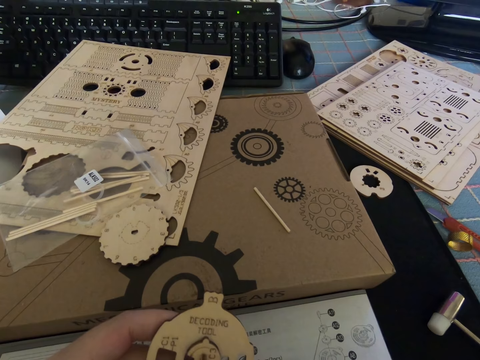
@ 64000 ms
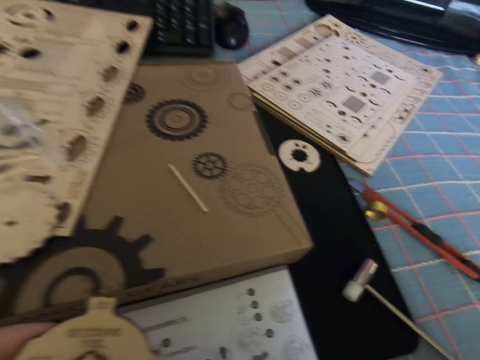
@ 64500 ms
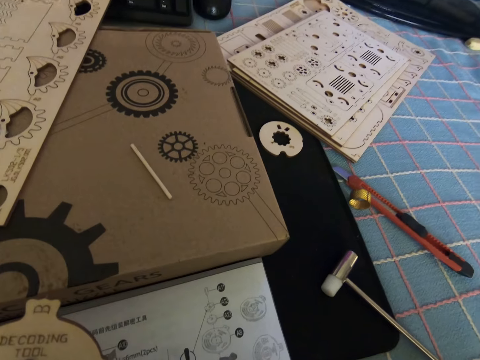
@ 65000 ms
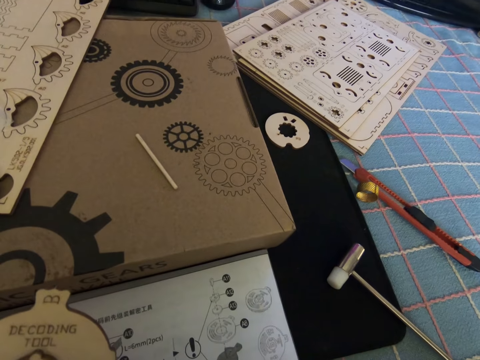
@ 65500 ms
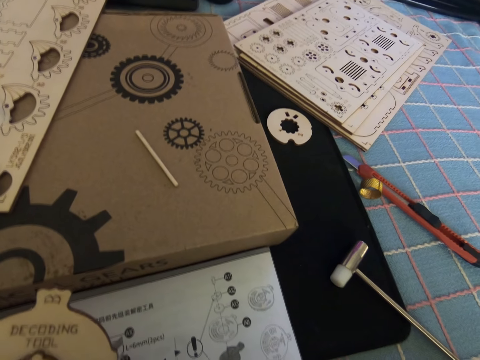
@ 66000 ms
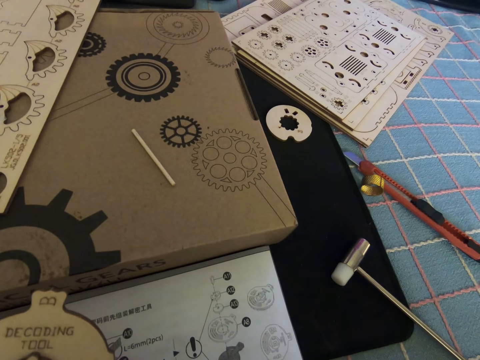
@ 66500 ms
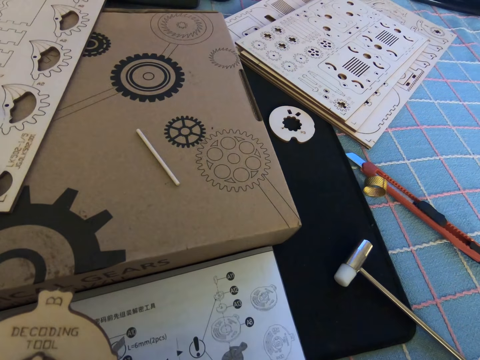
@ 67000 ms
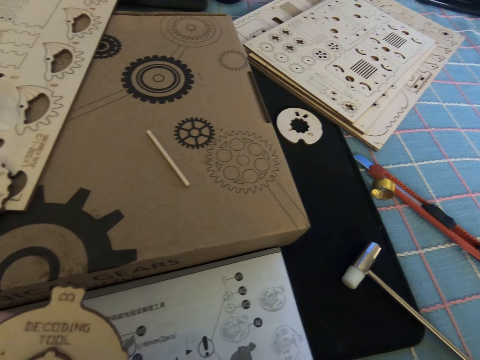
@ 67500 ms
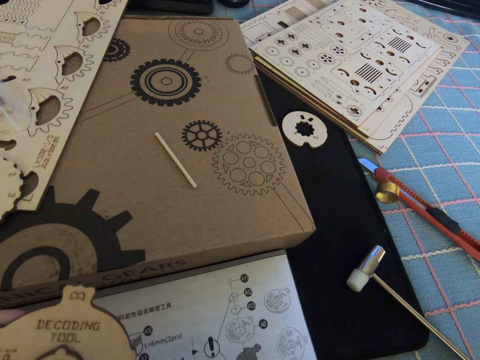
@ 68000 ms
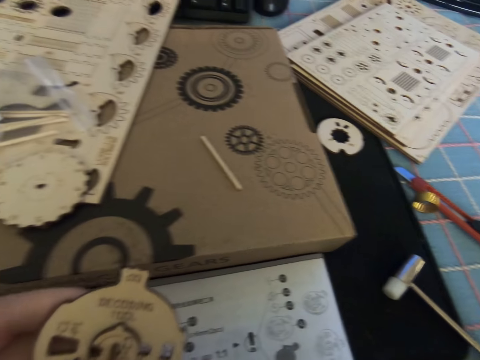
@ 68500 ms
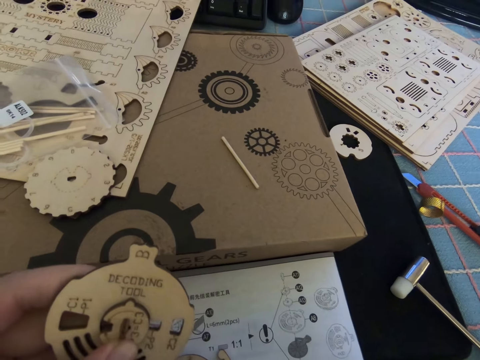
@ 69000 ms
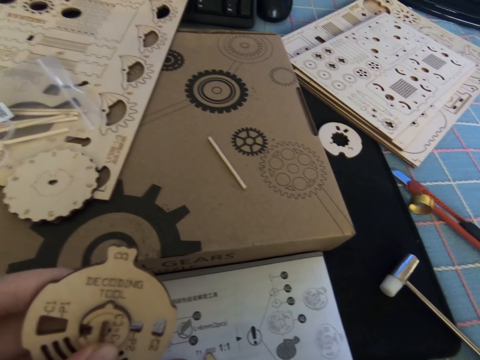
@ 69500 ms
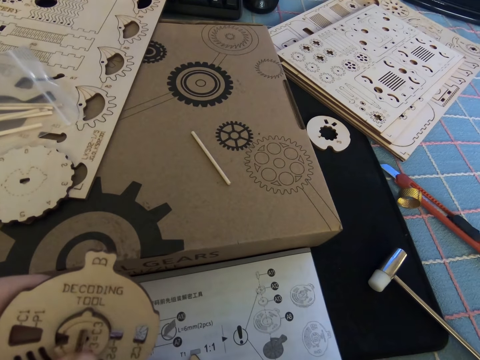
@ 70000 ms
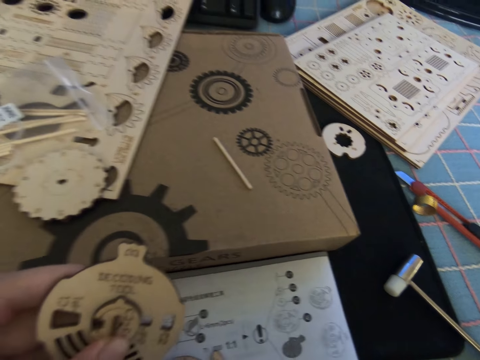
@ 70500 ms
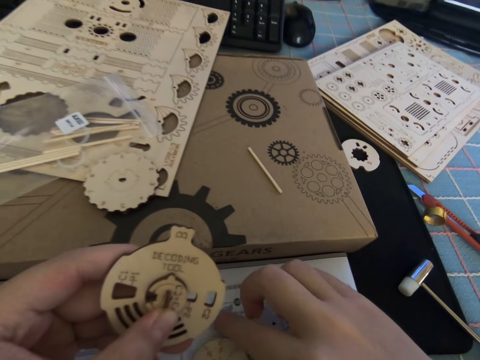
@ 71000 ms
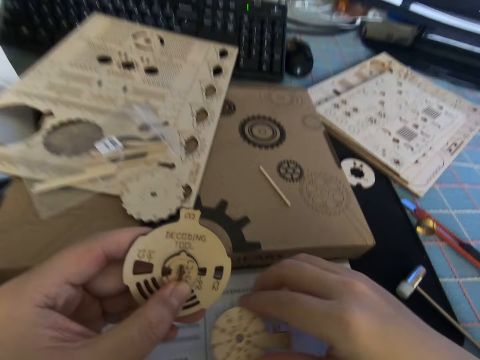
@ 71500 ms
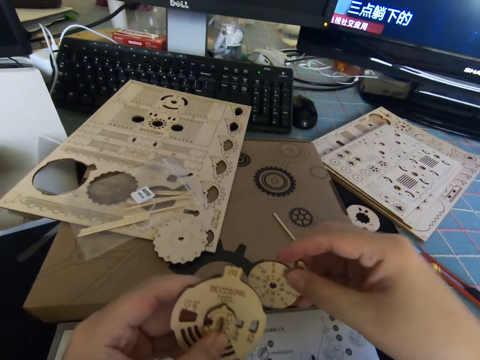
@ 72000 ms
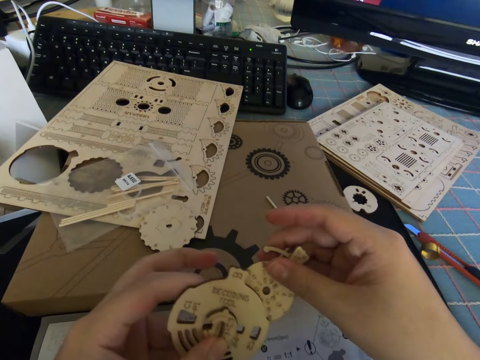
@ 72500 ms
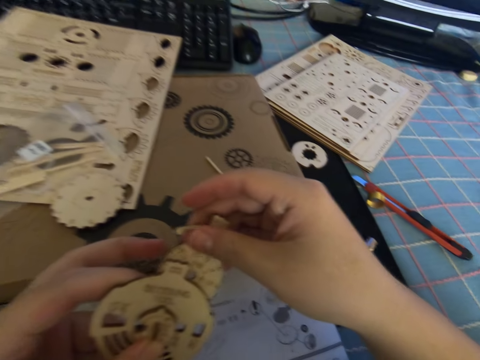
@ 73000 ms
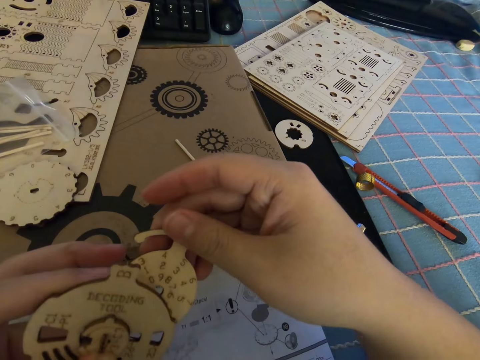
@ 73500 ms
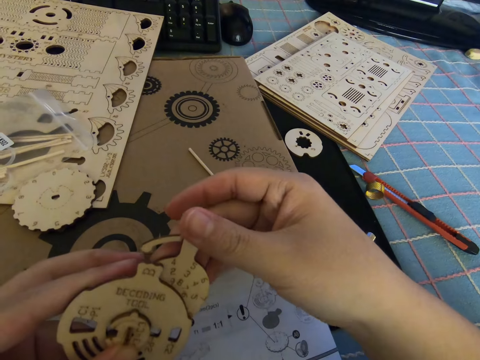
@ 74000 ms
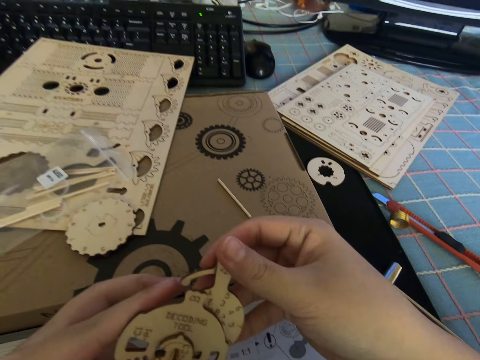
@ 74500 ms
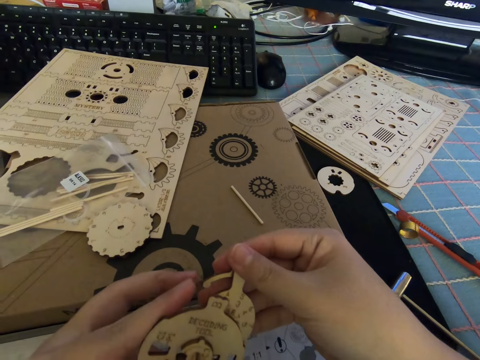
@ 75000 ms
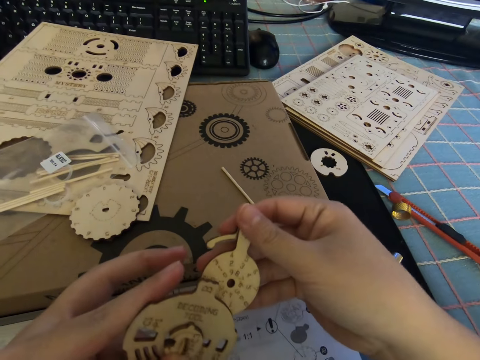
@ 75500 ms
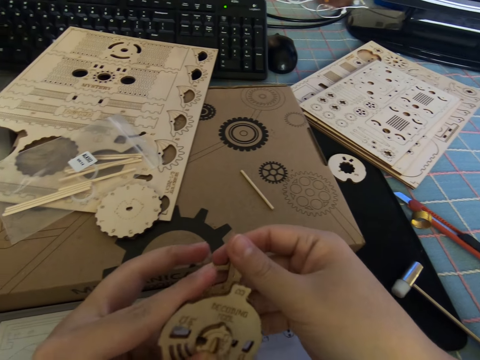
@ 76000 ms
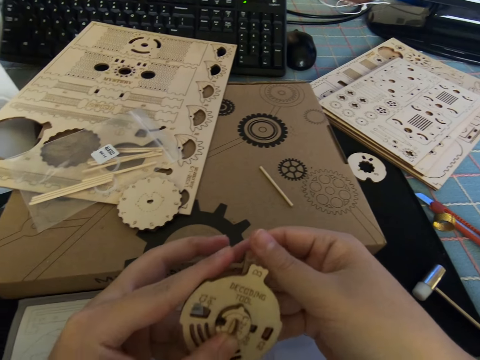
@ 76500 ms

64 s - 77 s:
The camera wearer picks up another cutout piece. They stare at the cutout pieces.

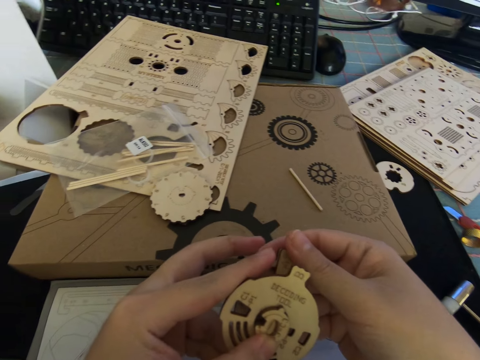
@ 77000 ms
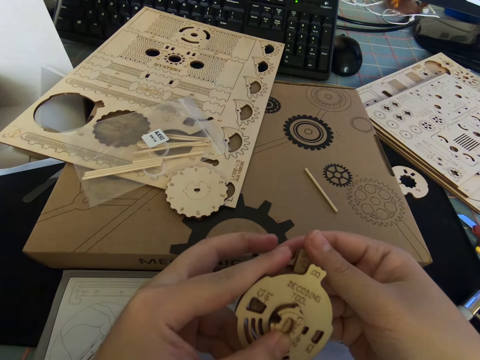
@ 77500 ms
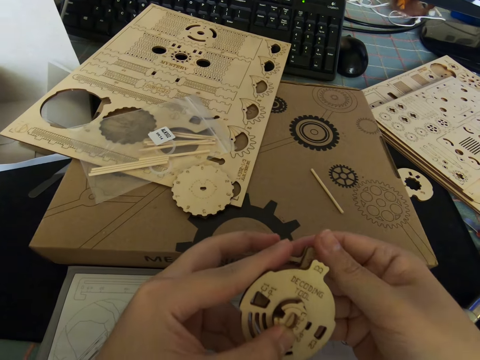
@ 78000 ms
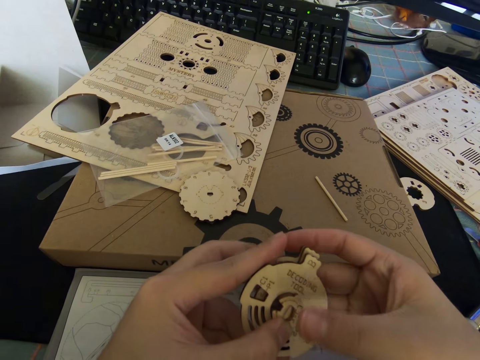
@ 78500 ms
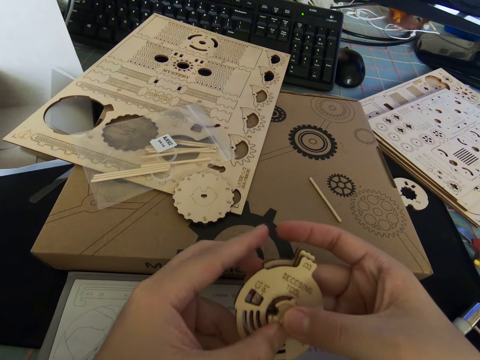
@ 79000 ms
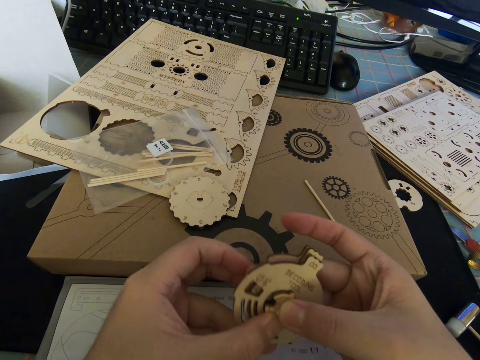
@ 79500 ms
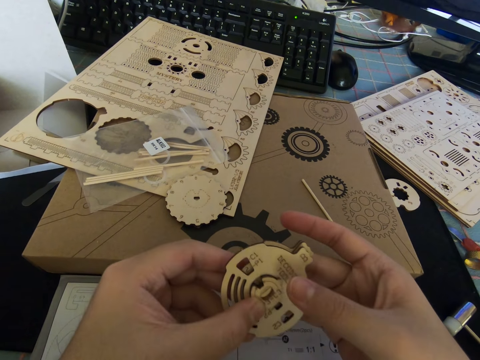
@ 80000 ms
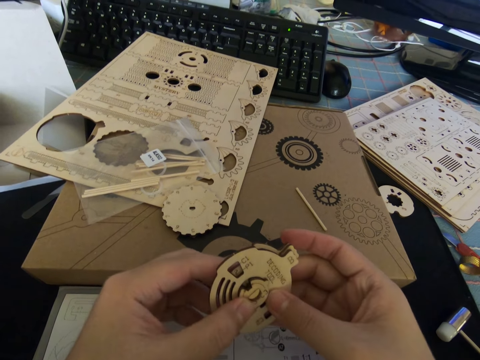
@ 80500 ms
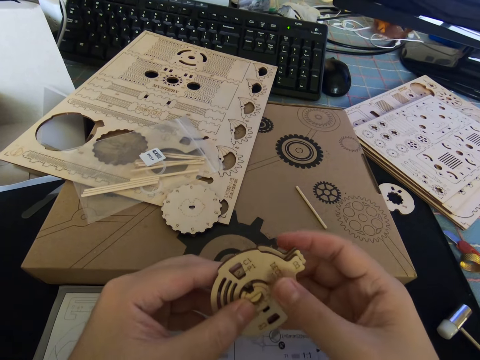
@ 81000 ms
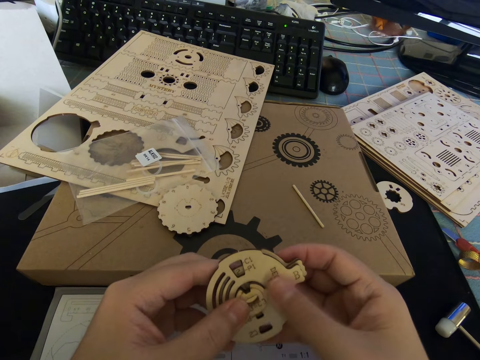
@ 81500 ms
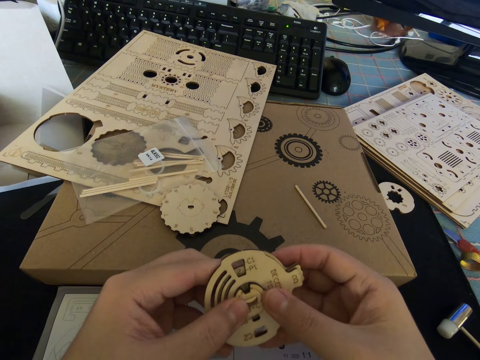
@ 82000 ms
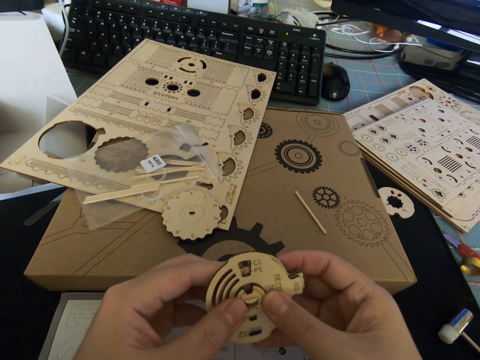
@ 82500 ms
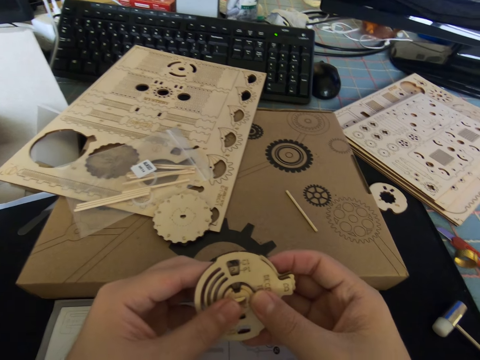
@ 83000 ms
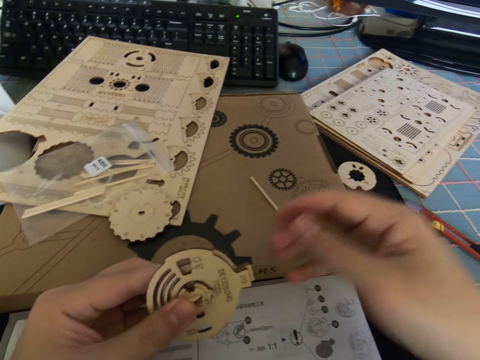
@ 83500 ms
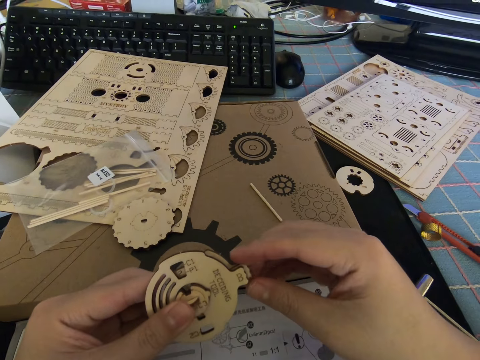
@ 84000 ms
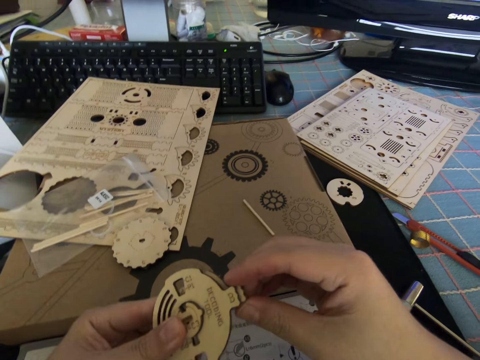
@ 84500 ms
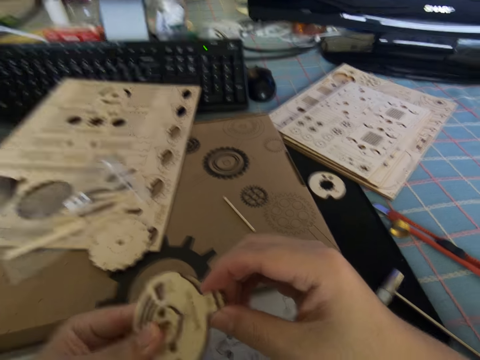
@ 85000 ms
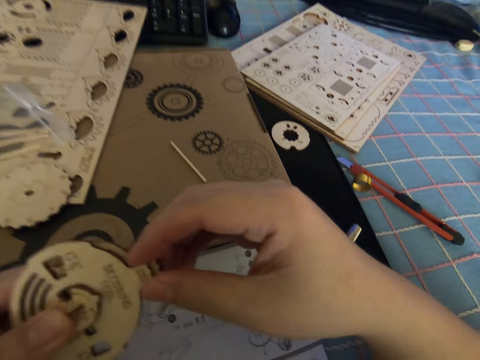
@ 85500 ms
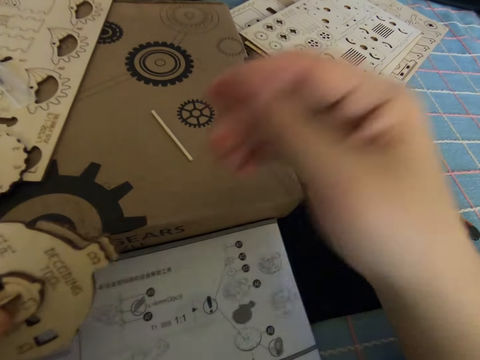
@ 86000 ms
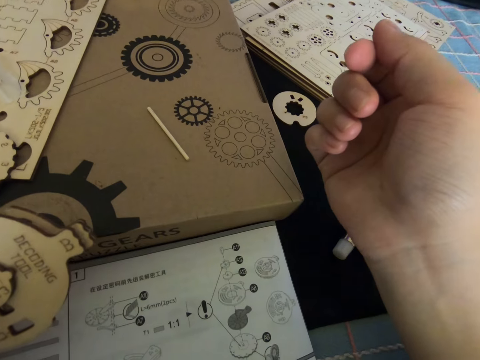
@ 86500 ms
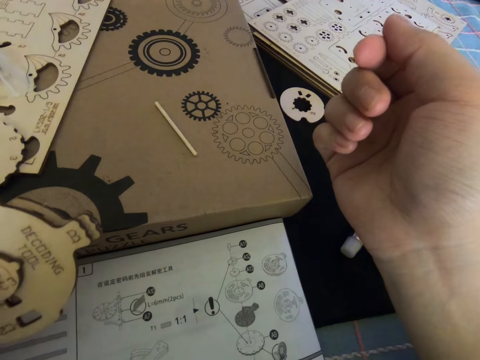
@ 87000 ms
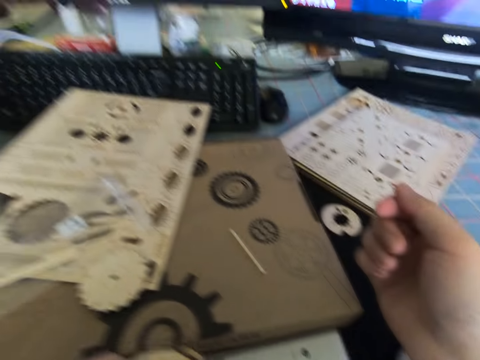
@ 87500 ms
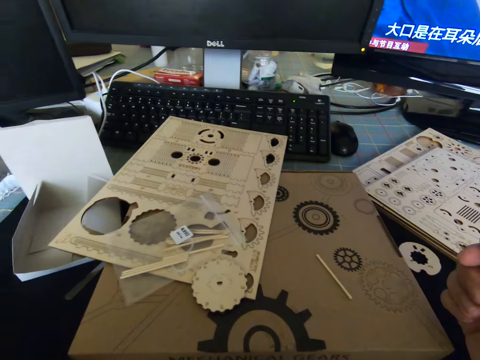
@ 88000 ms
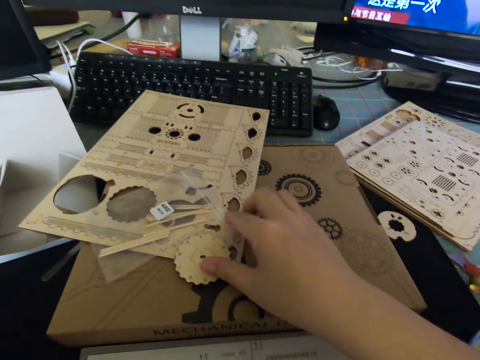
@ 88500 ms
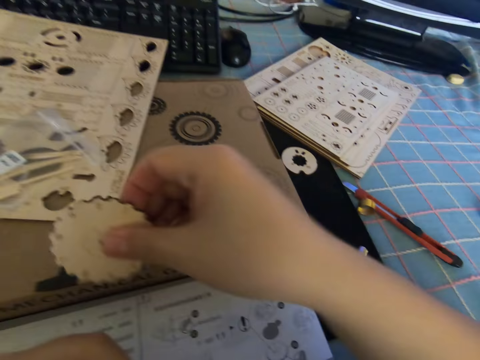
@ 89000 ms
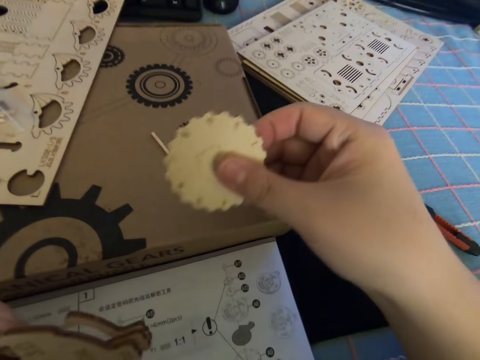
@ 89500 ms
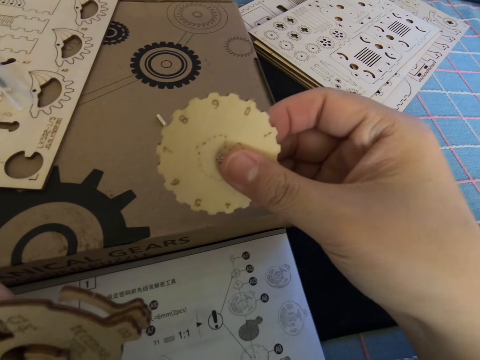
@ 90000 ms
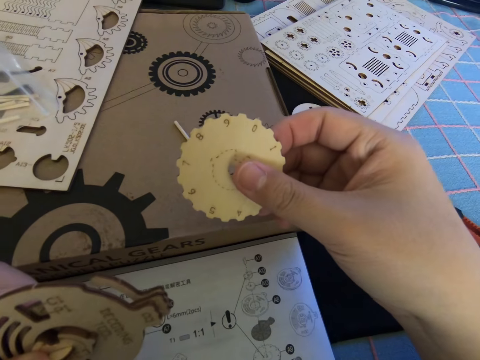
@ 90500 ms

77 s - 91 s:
The camera wearer joins the pieces together. He reads the manual. He looks away from the manual. He picks up a gear from the table with his right hand. He reads the manual.
